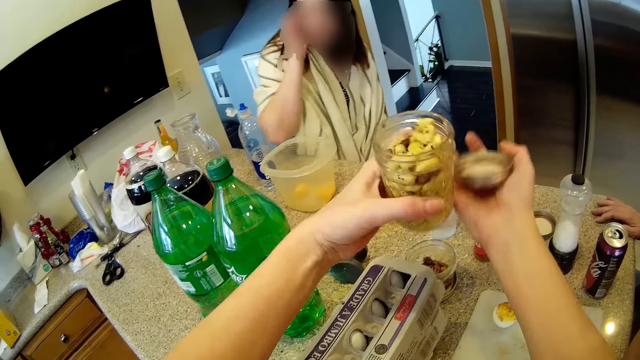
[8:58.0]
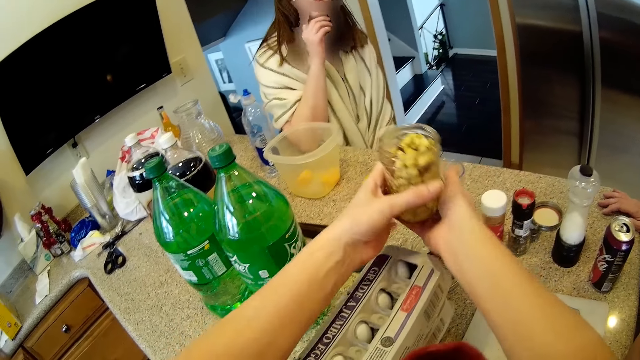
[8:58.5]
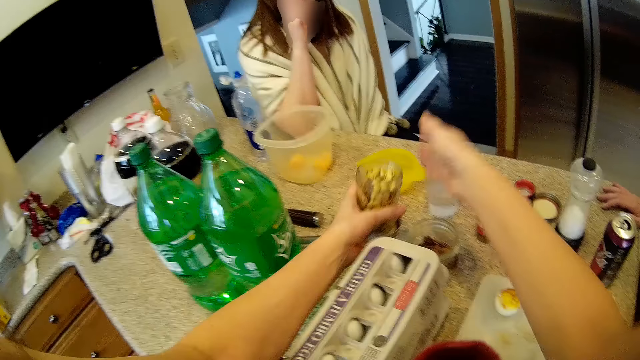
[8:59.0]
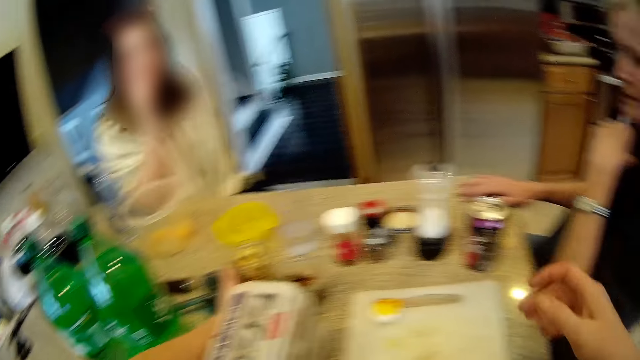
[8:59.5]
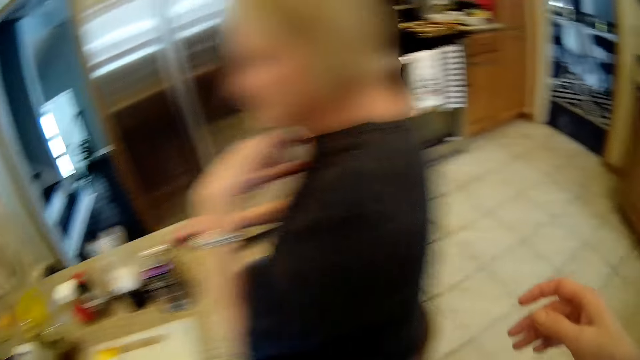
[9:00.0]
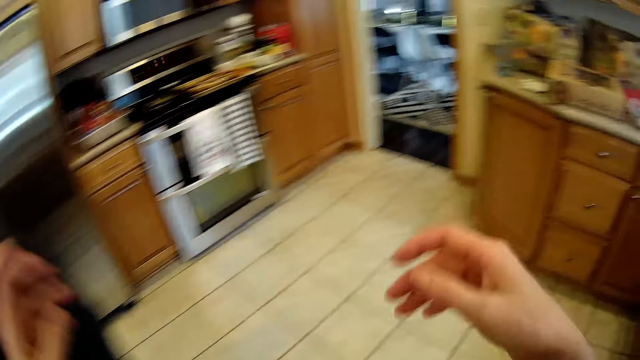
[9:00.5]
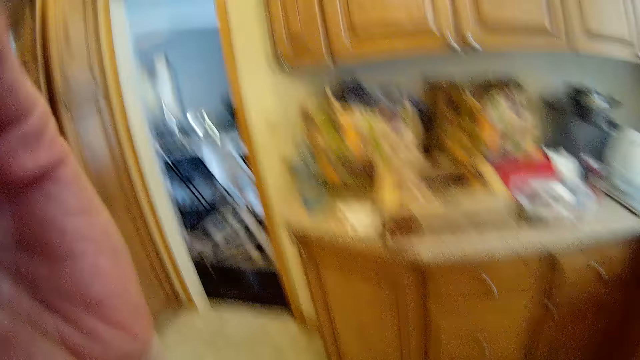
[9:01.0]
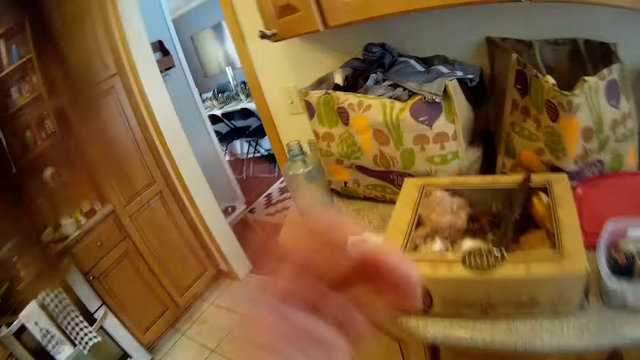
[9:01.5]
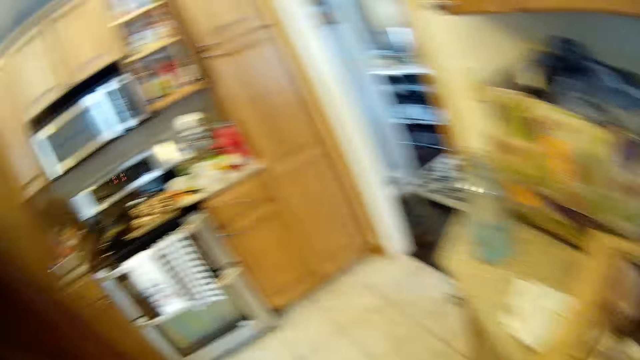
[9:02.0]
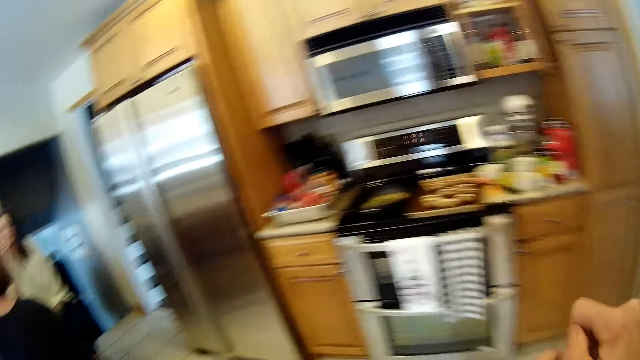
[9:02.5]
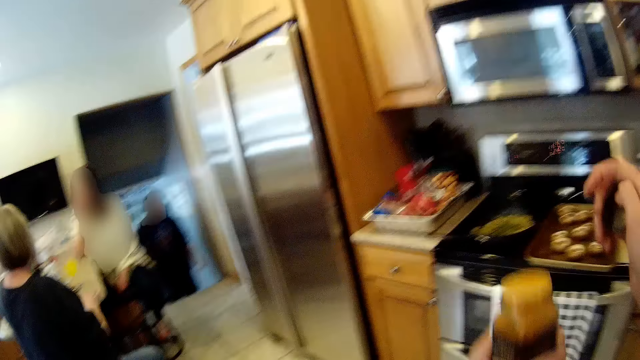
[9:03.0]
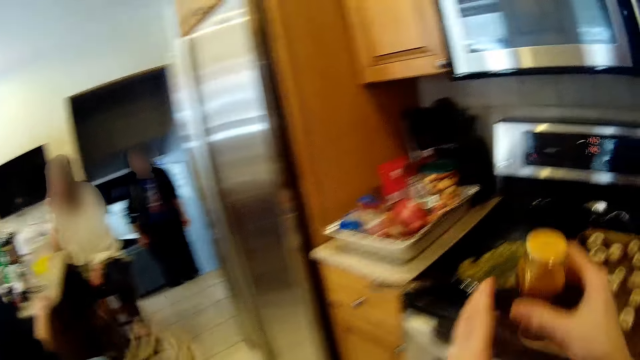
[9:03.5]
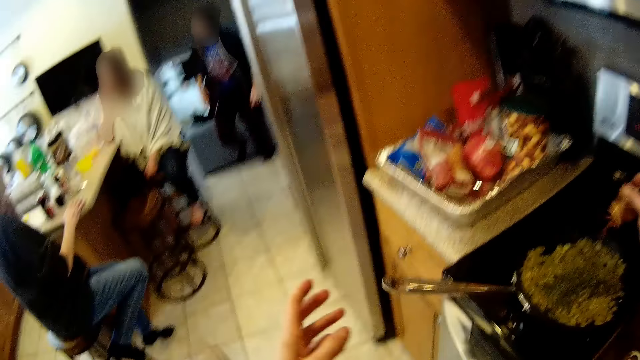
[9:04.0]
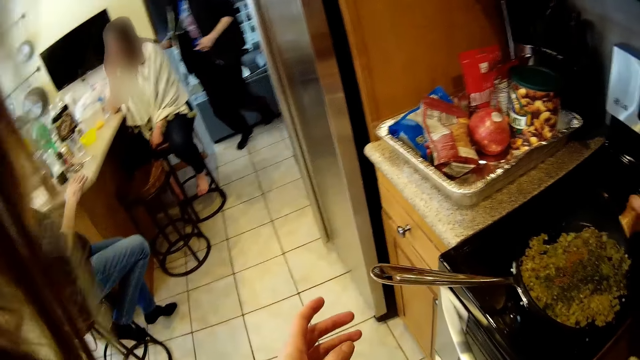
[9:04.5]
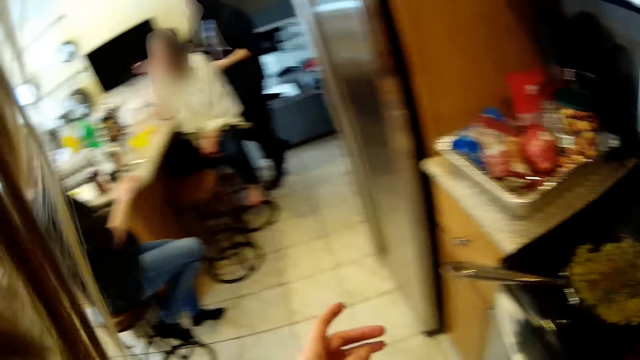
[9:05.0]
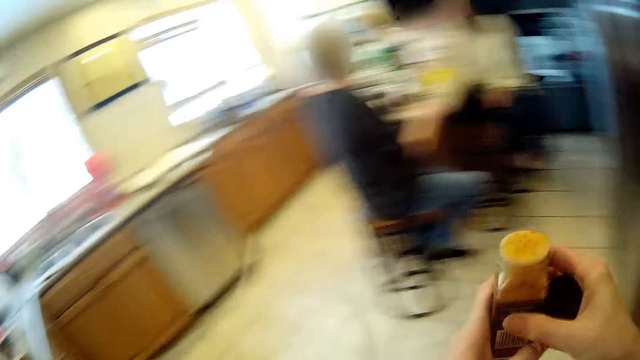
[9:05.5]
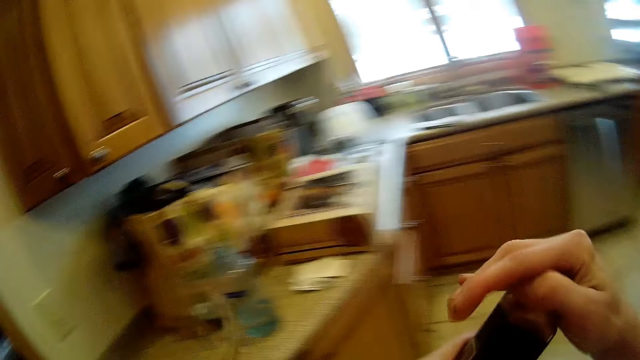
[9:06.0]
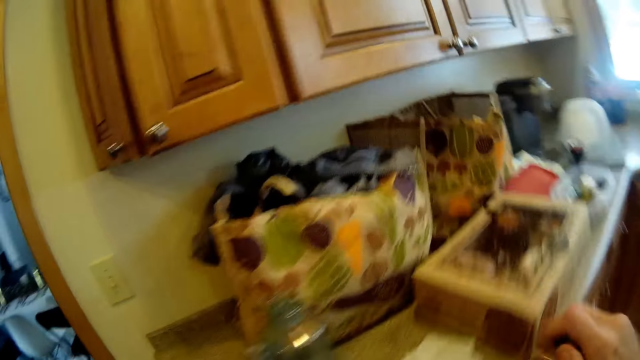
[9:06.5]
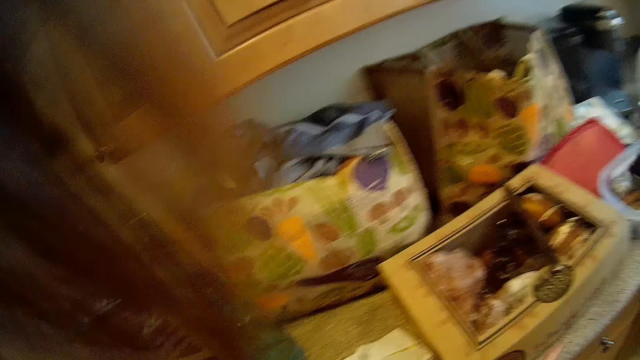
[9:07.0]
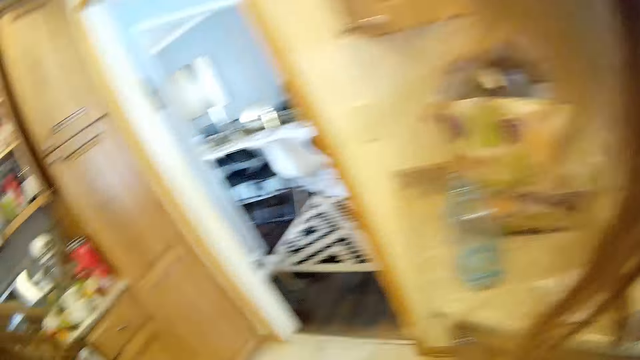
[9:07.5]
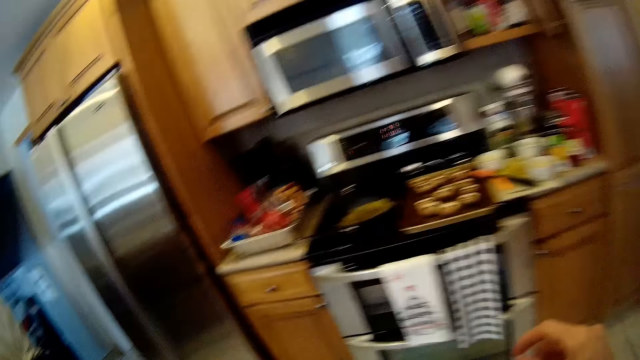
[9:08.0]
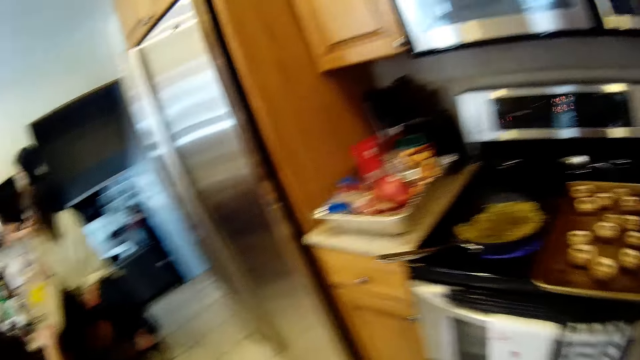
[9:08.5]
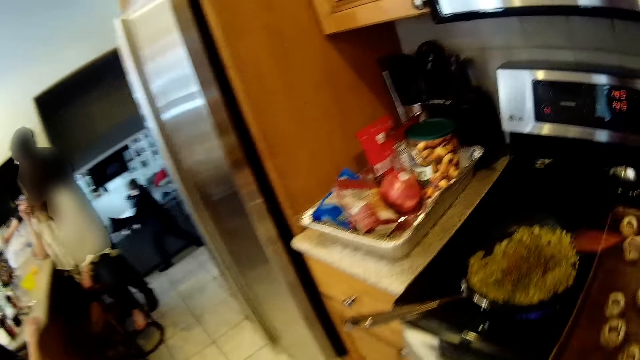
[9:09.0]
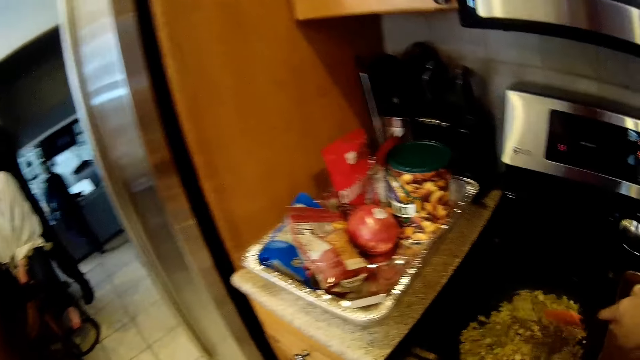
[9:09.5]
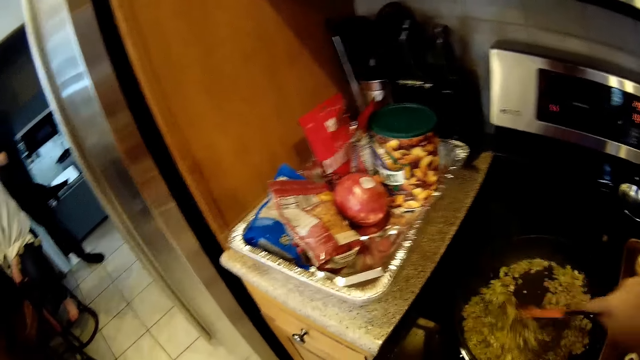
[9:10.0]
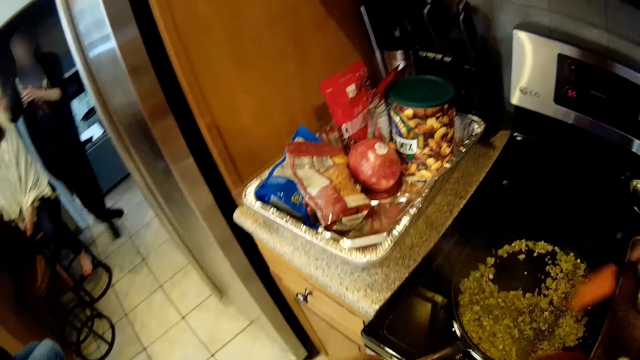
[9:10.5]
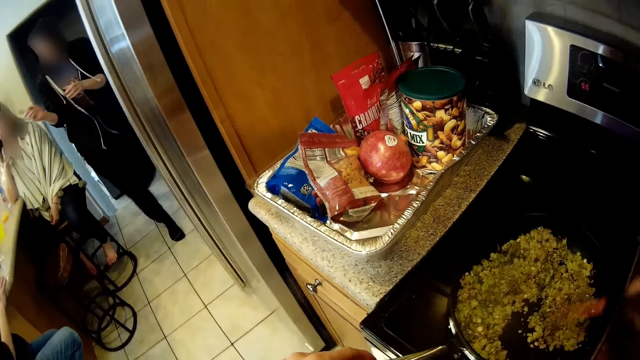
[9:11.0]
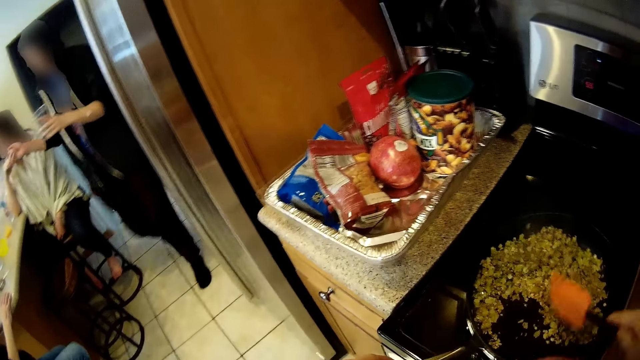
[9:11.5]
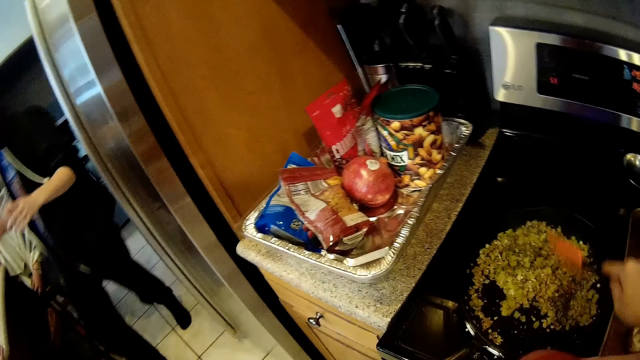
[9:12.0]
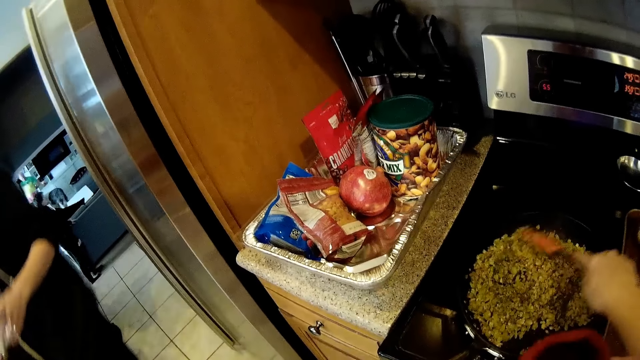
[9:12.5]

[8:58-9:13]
The camera wearer places the jar of shrimps into its lid with her left hand. She drops the jar of shrimps on the kitchen countertop. She touches the camera with her hands. She opens a jar of spice in her left hand with her left hand. She pours some of the spice into the frying pan on the gas cooker with her right hand. She covers the jar of spice with its lid in her hands. She drops the jar of spice in the storage container on the kitchen countertop. She picks up the spatula from the tray on the kitchen countertop with her right hand. She stirs the sauce in the frying pan with the spatula in her right hand.

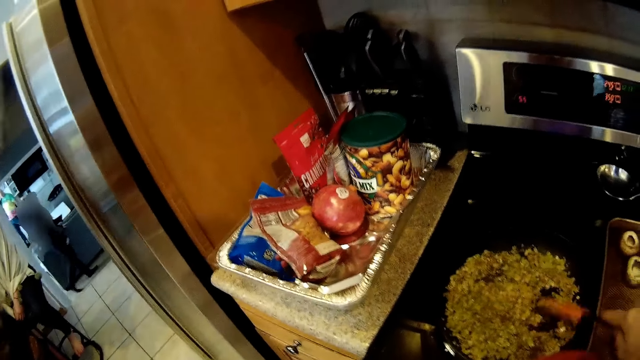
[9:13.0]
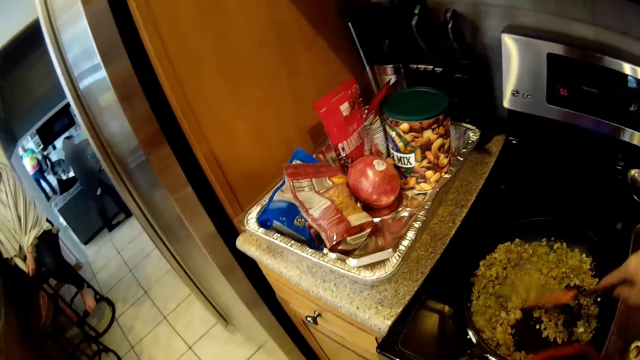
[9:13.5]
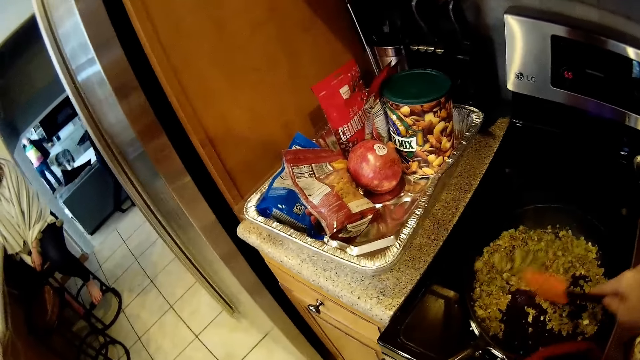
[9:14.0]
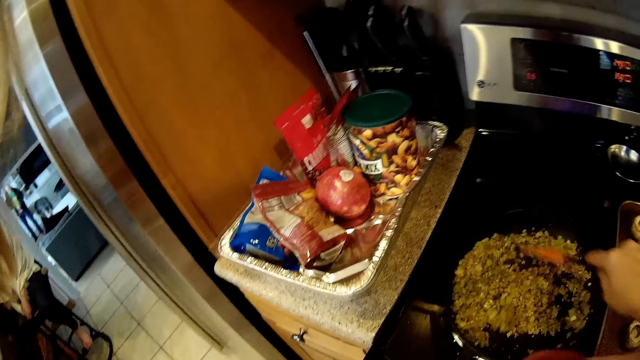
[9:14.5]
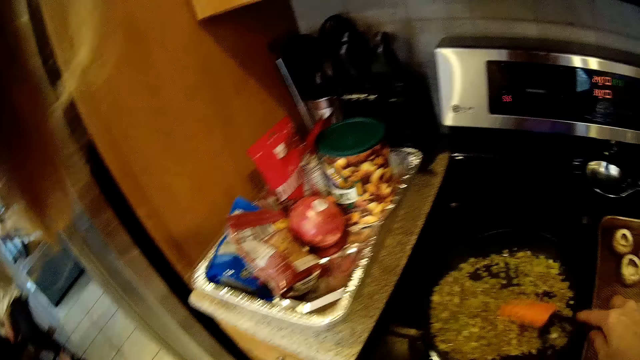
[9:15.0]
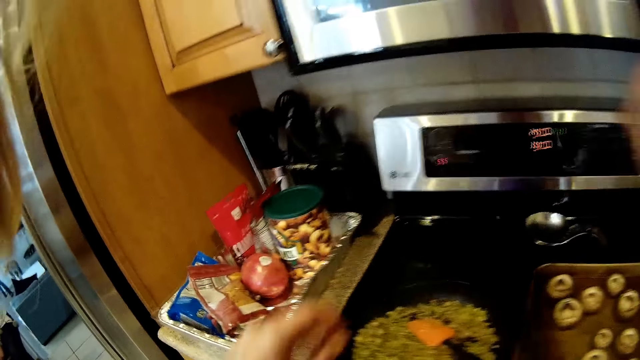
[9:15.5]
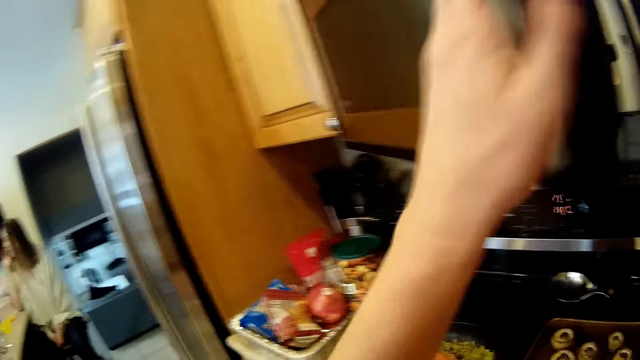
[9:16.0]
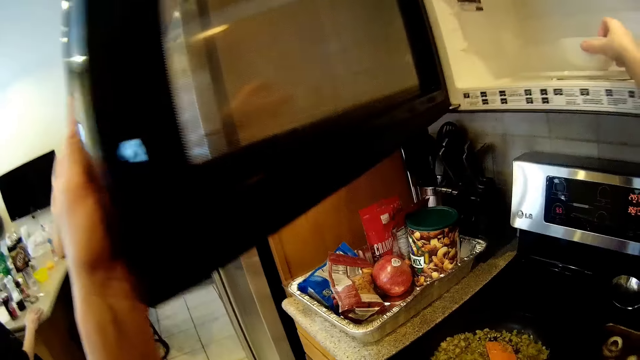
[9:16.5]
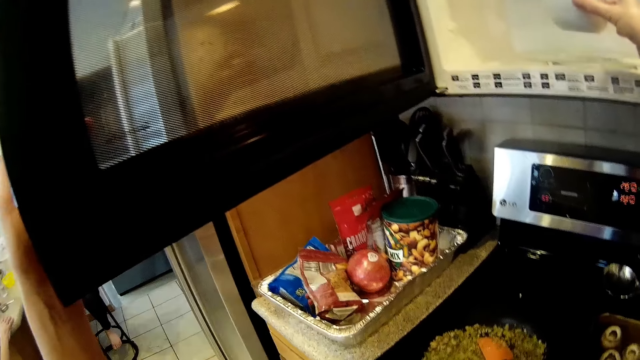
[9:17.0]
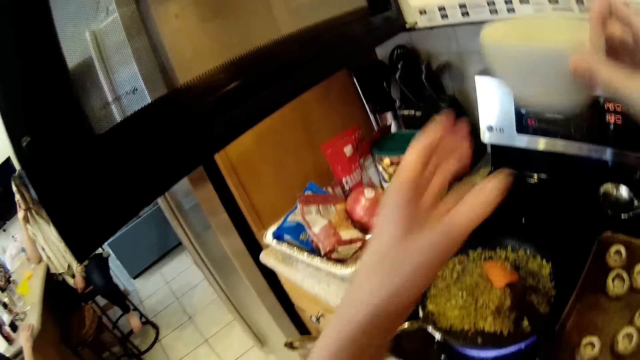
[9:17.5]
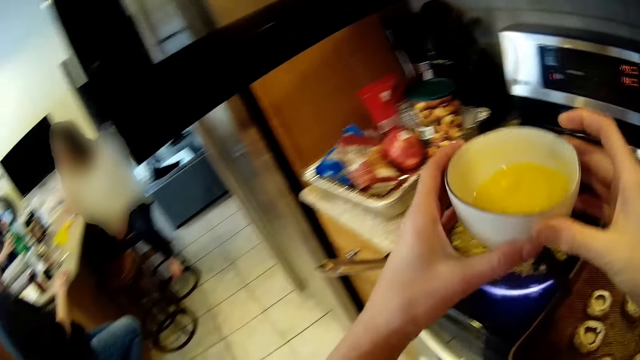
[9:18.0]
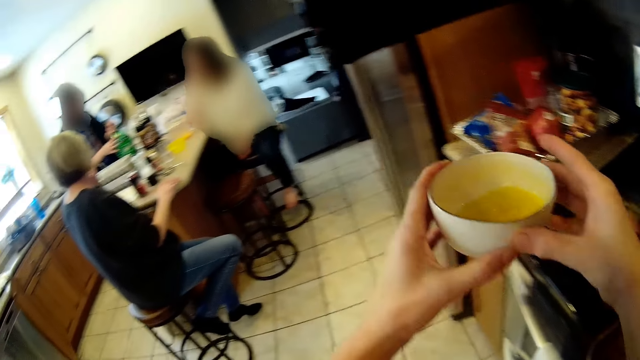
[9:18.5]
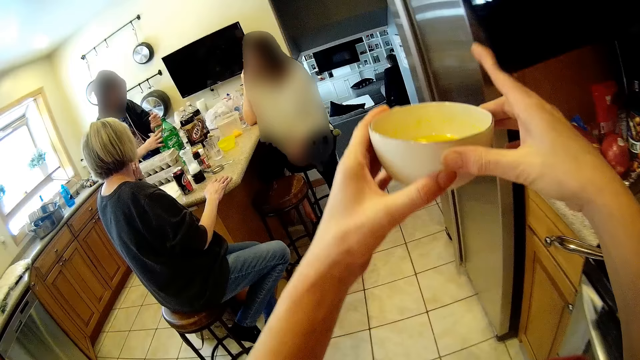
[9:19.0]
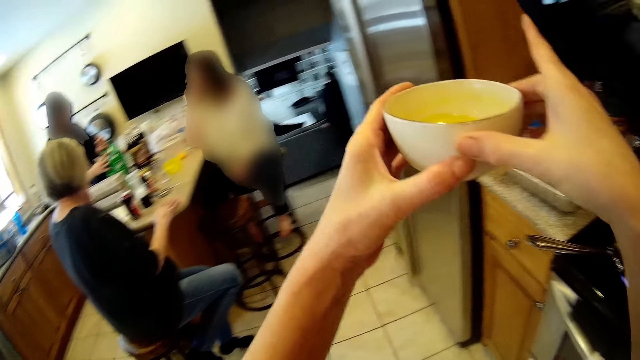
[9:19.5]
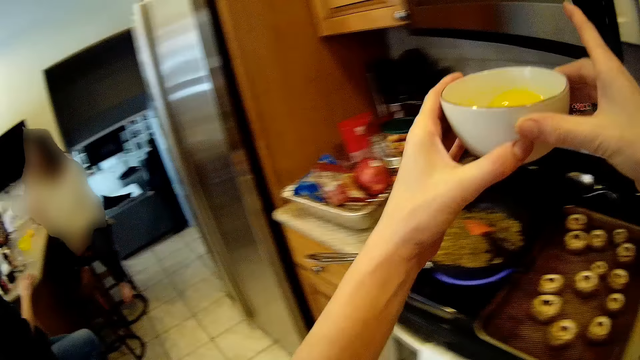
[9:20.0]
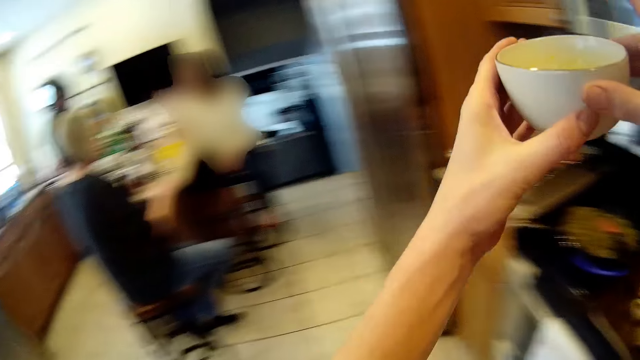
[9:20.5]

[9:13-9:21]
The camera wearer opens the microwave with her left hand. She takes out the cup or bowl from the microwave with her right hand. A man opens a drink with his right hand. The camera wearer holds the cup with both hands. She pushes the microwave door with her right finger.
